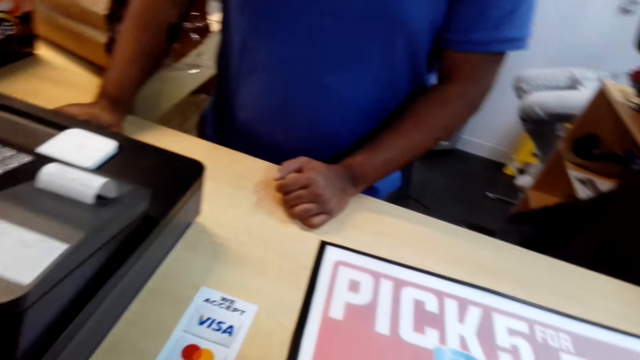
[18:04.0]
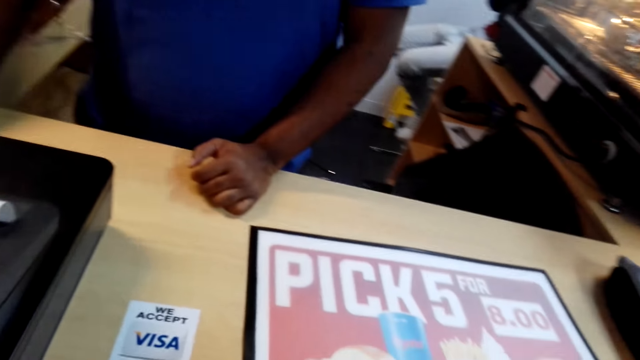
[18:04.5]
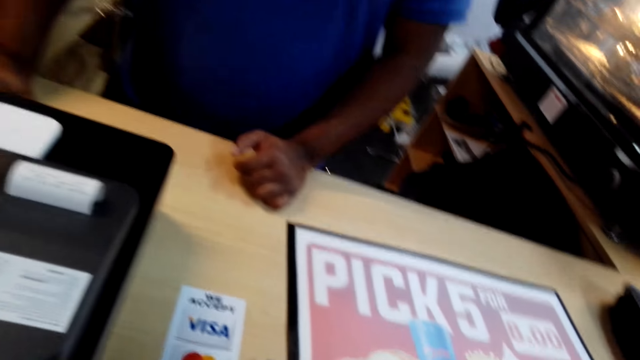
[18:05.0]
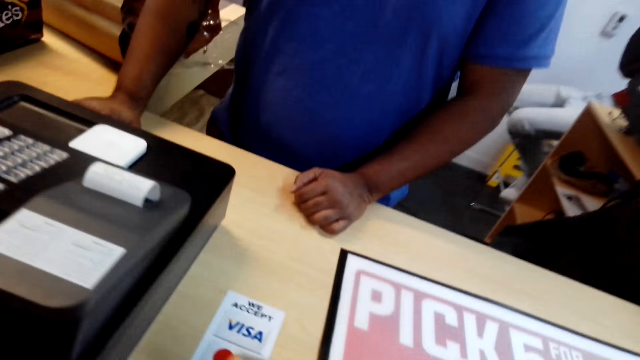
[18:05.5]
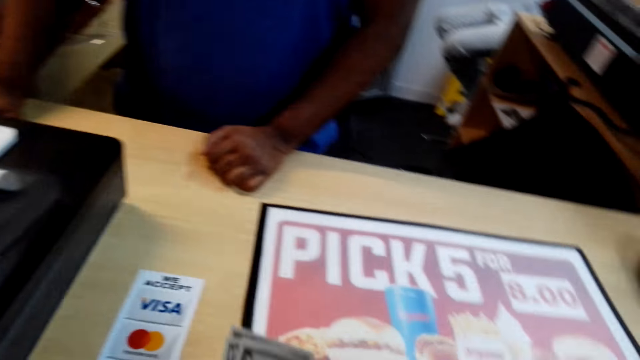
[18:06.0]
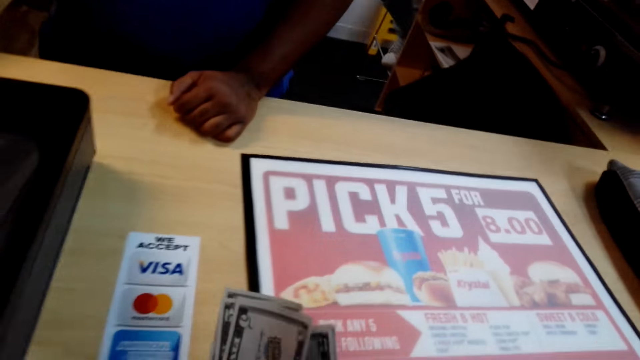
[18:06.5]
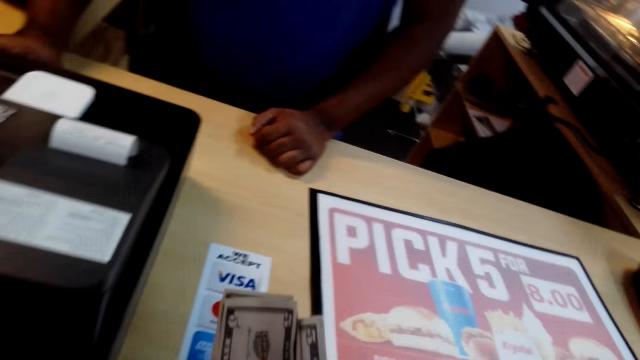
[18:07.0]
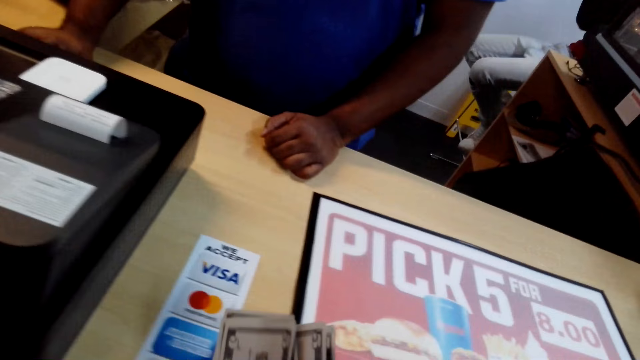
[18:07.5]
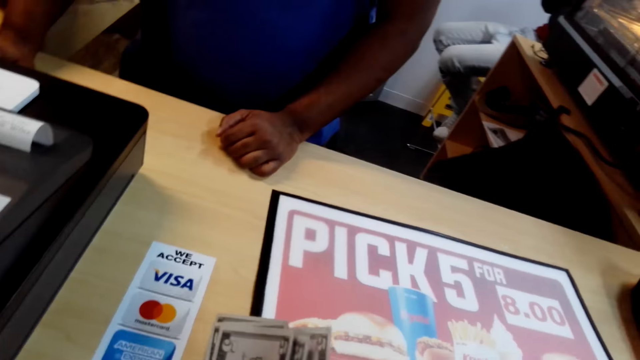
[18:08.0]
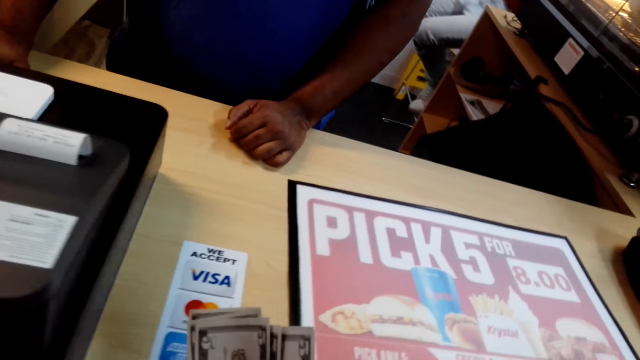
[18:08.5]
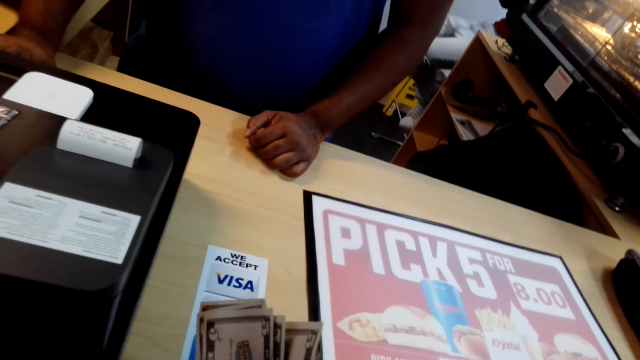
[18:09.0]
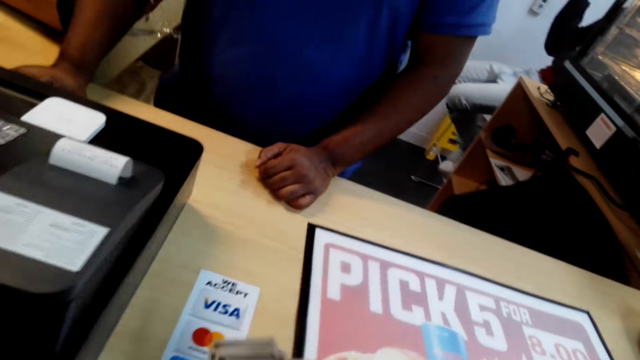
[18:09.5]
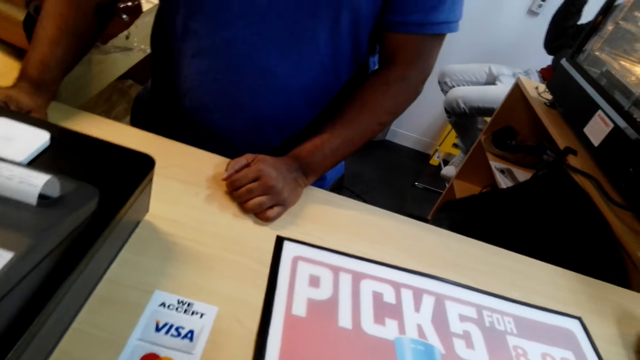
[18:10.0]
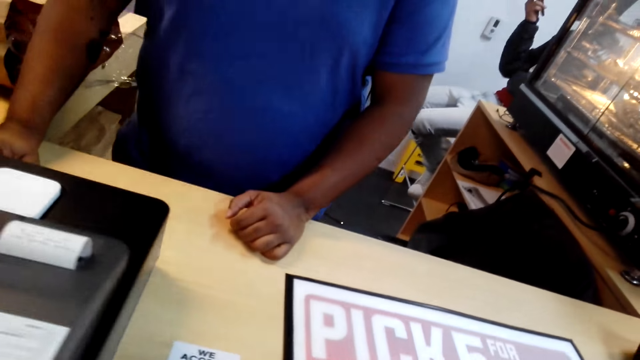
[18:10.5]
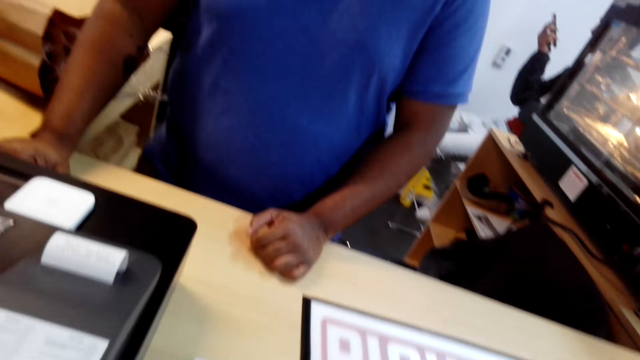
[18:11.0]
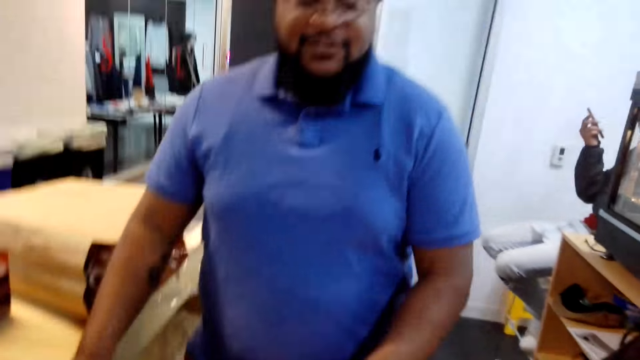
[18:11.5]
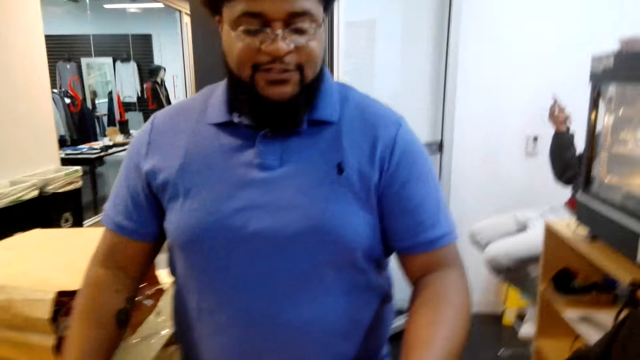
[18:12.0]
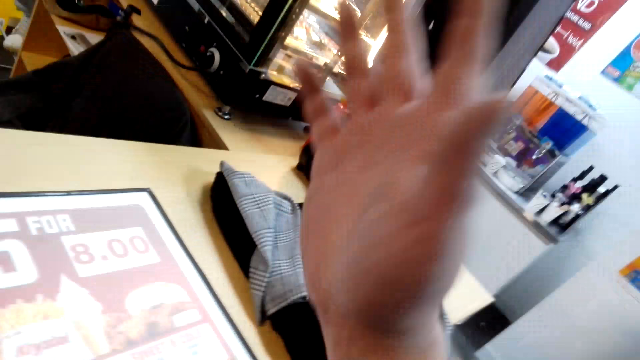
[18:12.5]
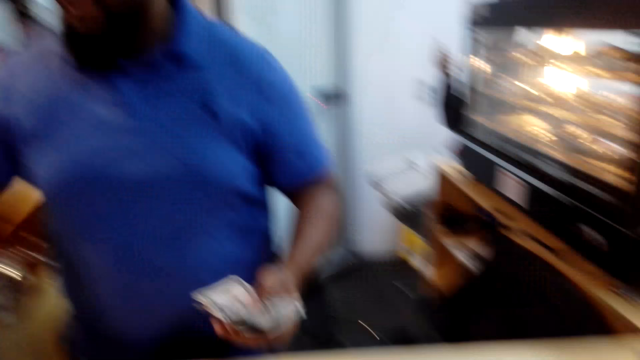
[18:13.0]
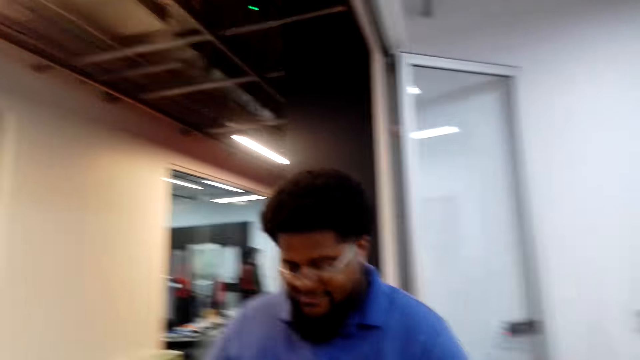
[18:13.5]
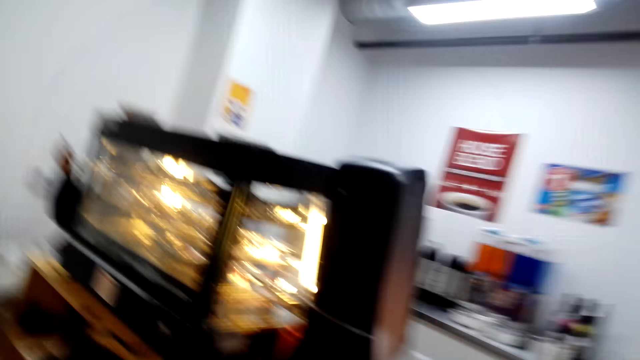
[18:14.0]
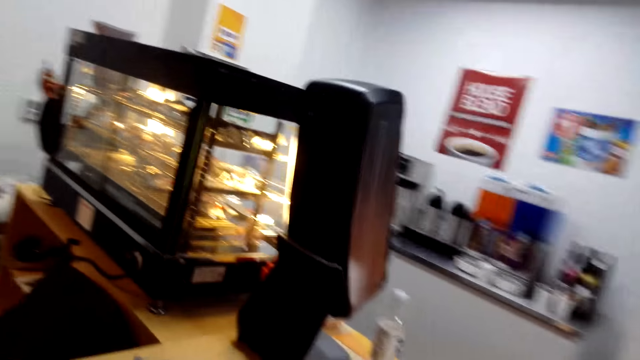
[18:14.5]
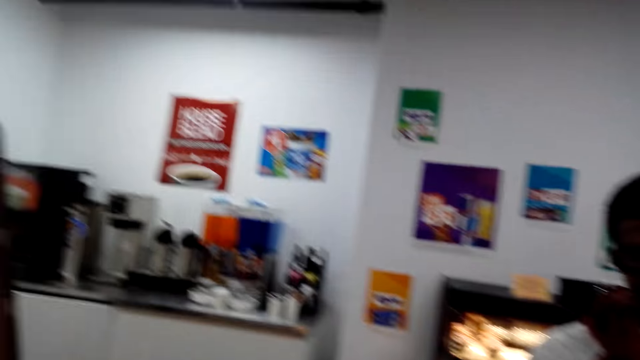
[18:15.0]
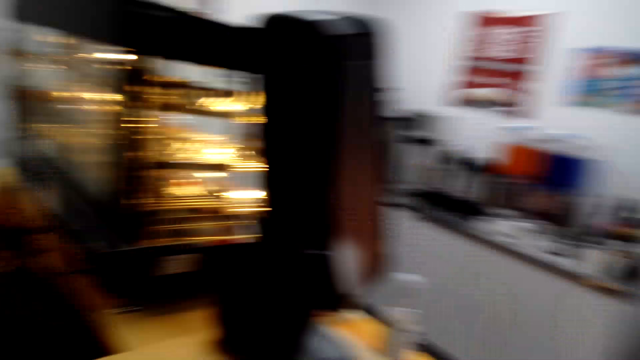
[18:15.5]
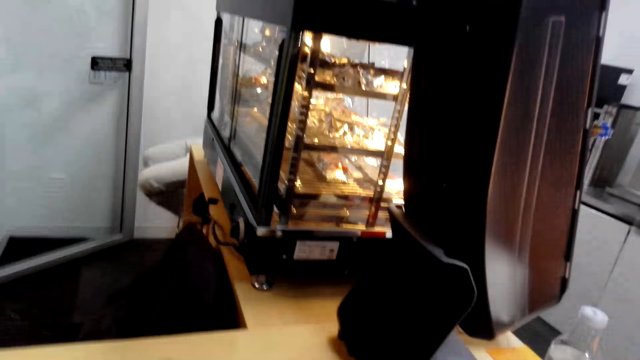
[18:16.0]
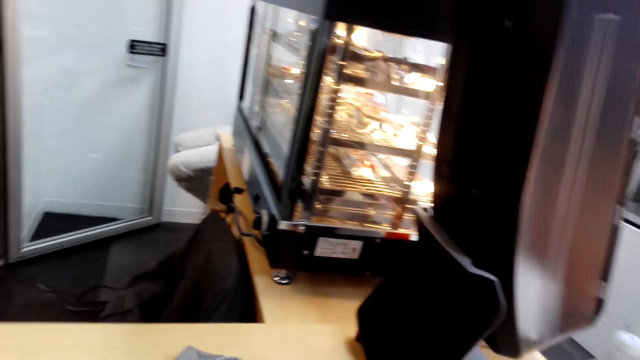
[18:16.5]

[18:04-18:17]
The camera wearer counts the money. They give a man the money. The man takes the money. The camera wearer looks around.

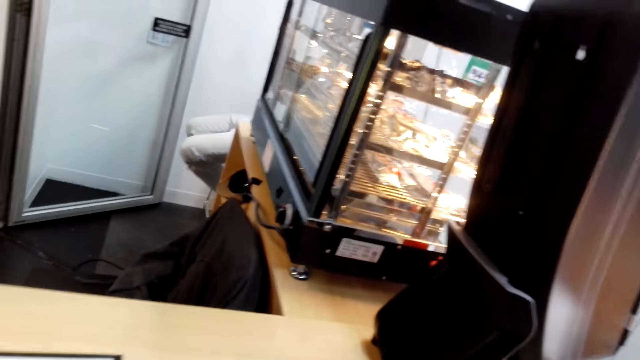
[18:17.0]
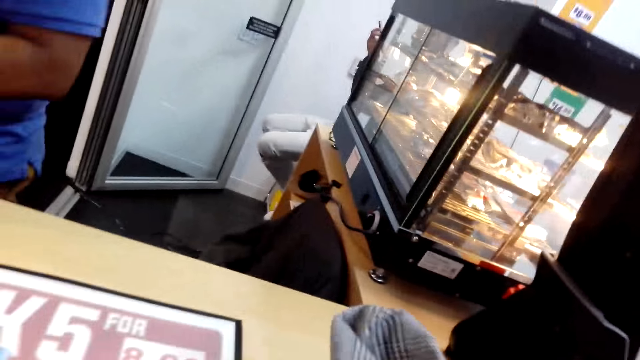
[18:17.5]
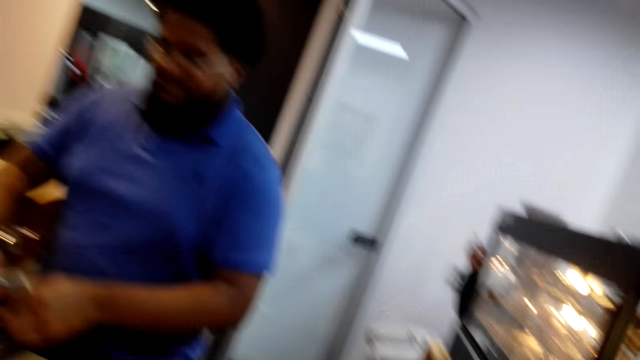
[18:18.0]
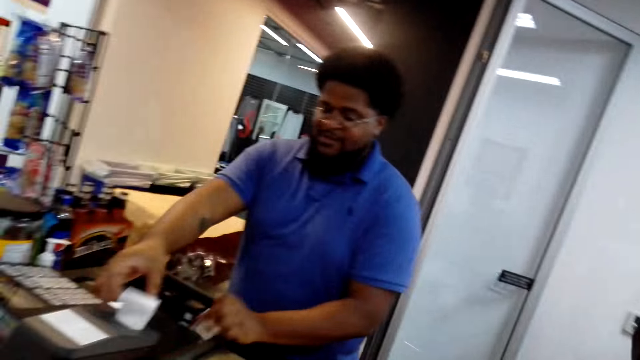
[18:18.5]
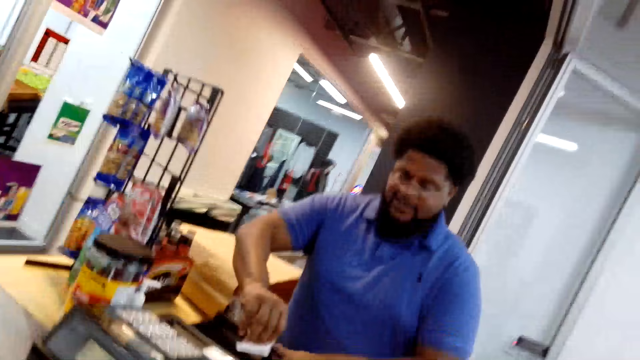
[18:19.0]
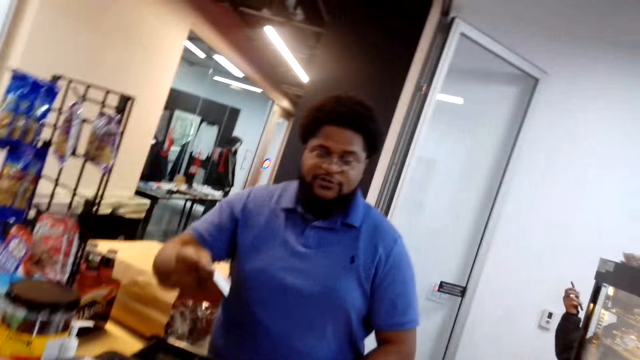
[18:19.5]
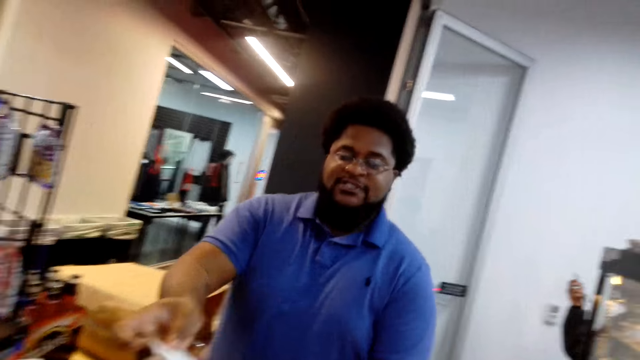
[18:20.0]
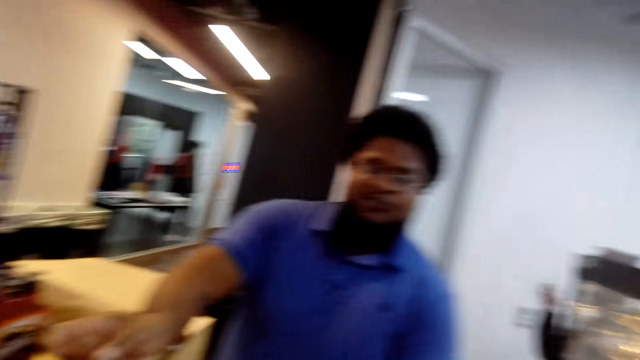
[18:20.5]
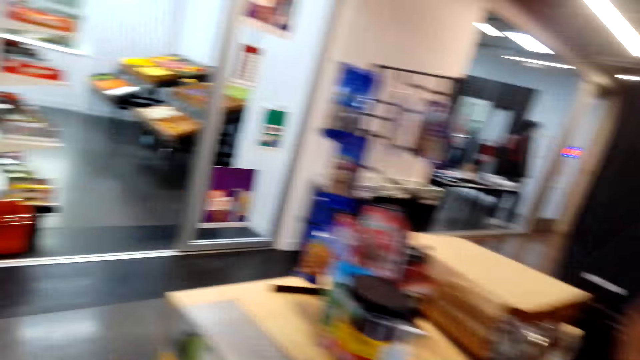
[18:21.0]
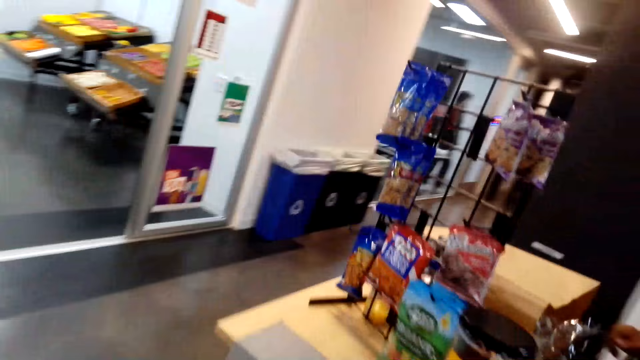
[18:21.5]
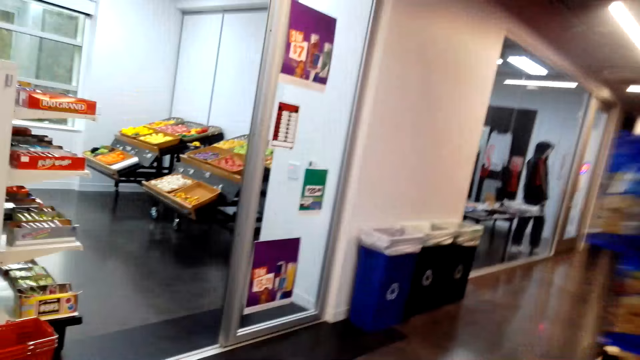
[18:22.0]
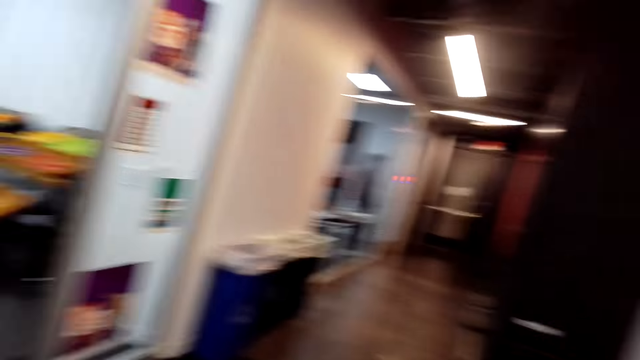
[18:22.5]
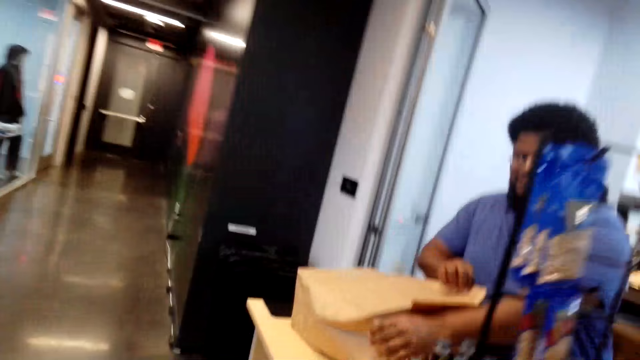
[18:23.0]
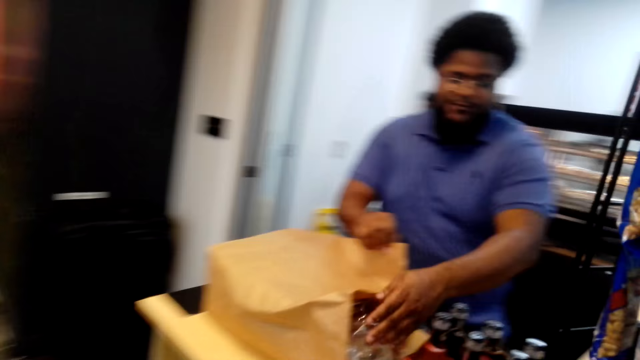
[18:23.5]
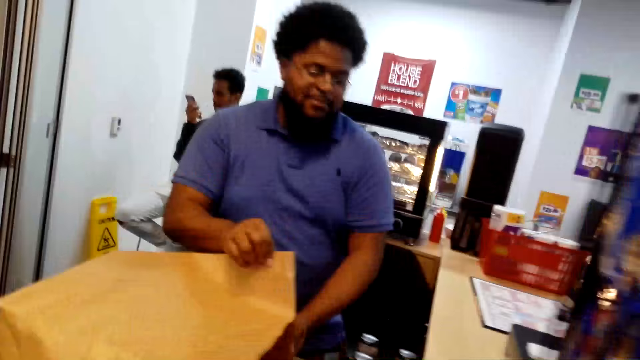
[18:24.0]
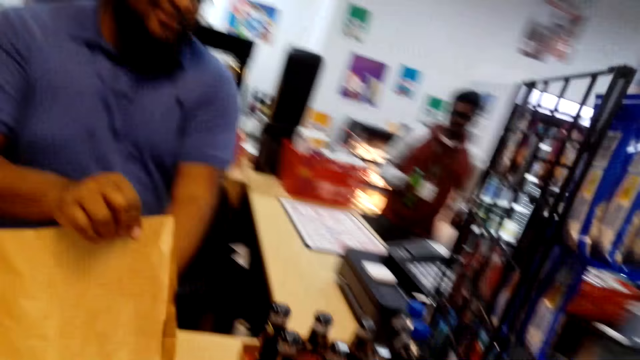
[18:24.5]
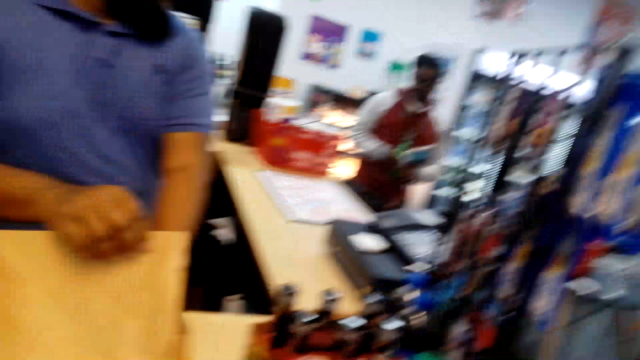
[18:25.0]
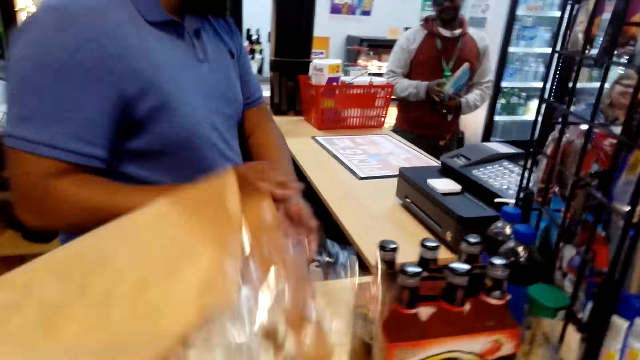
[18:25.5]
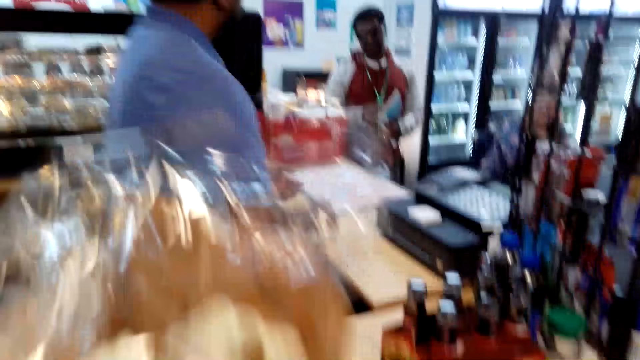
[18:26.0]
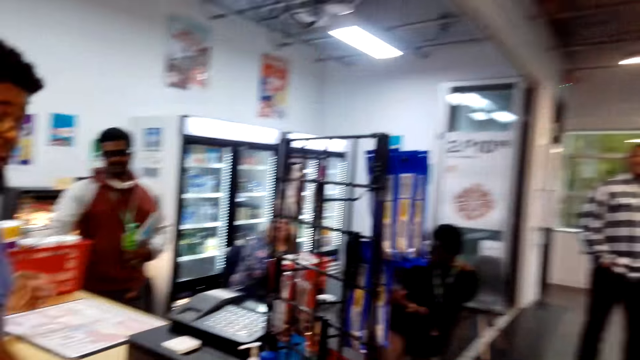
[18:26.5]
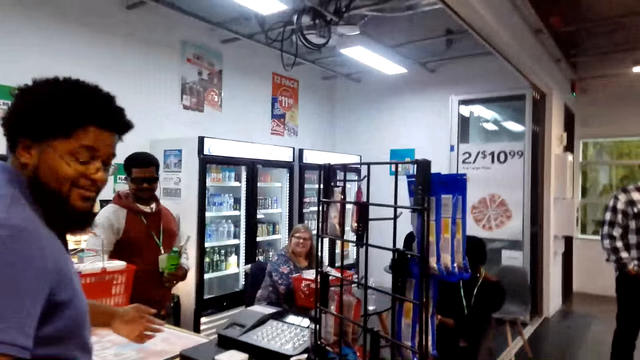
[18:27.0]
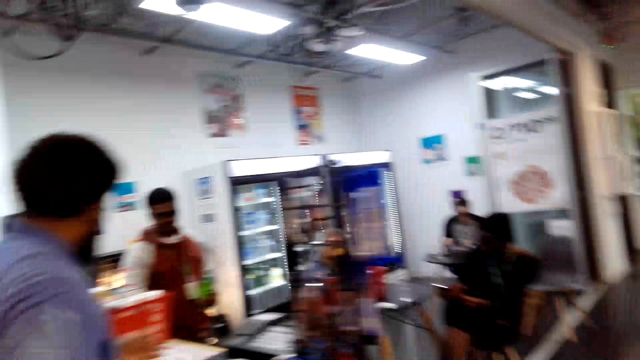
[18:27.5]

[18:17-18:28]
A man picks up the receipt. The man gives out the receipt to a person. The camera wearer looks around. The man packs the goods. The camera wearer picks up the package. The man laughs.
